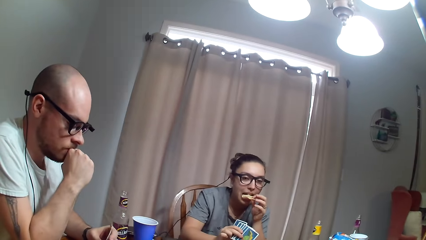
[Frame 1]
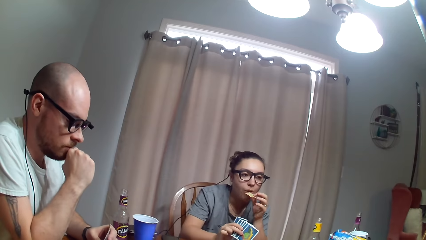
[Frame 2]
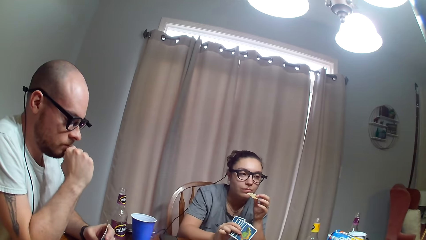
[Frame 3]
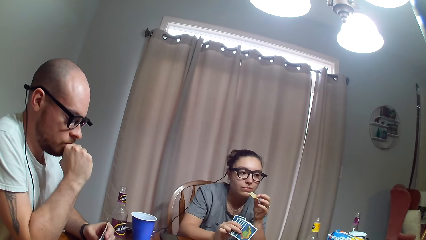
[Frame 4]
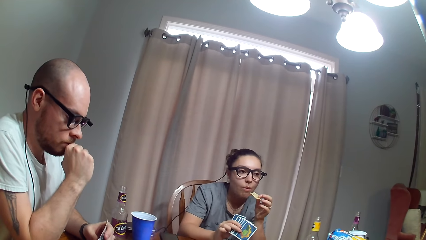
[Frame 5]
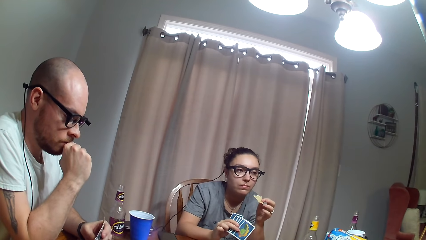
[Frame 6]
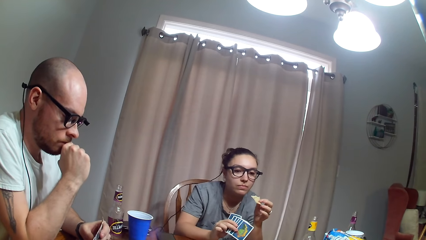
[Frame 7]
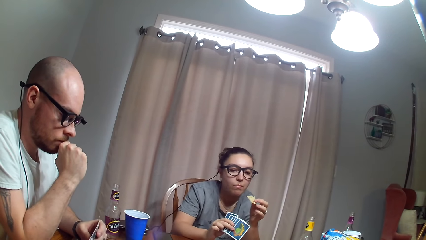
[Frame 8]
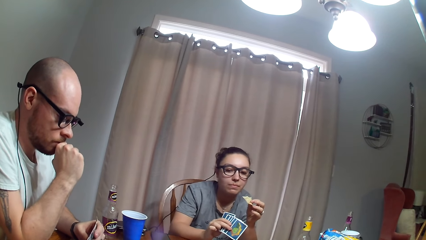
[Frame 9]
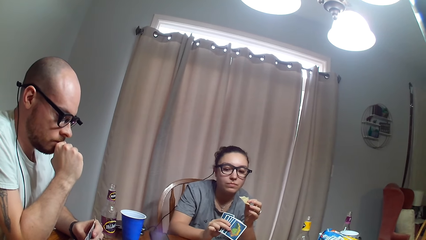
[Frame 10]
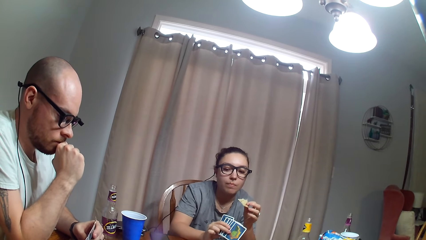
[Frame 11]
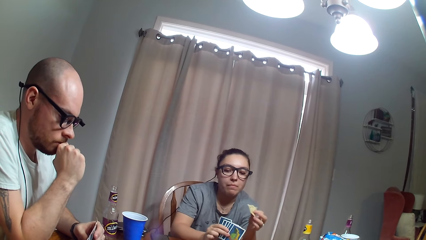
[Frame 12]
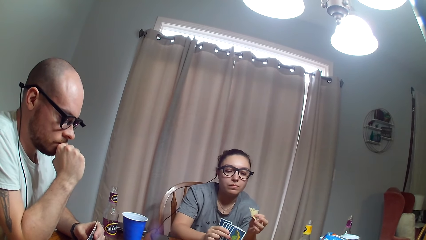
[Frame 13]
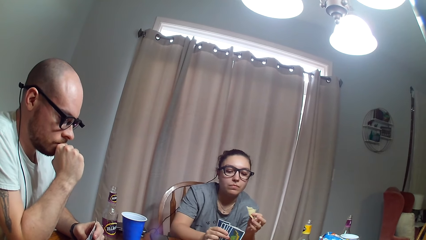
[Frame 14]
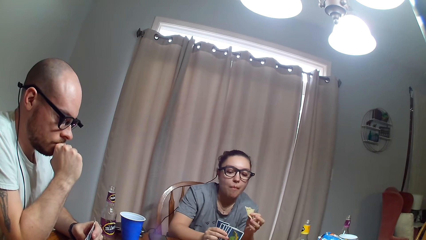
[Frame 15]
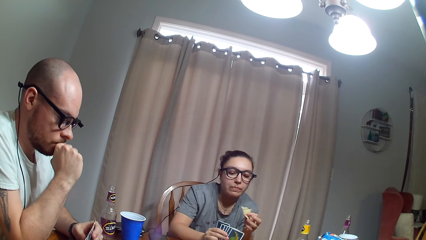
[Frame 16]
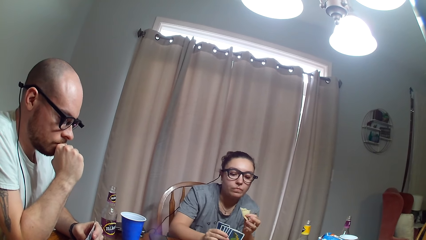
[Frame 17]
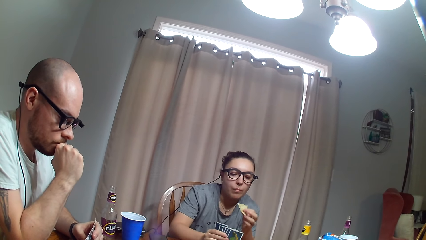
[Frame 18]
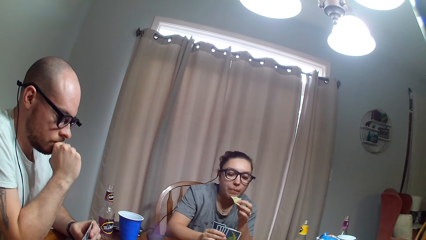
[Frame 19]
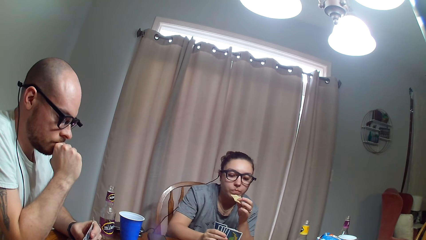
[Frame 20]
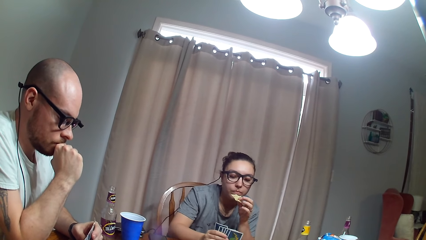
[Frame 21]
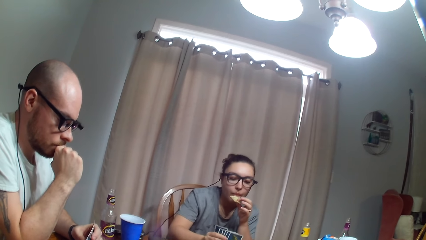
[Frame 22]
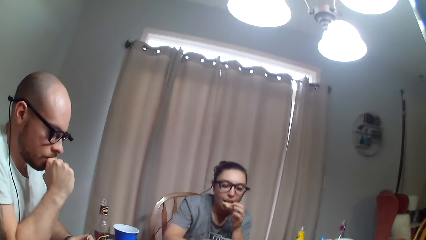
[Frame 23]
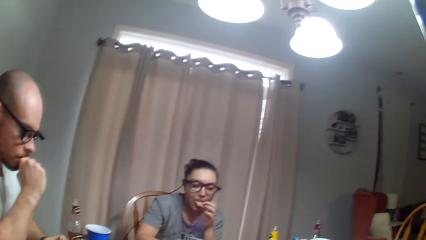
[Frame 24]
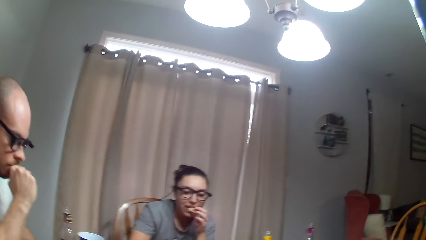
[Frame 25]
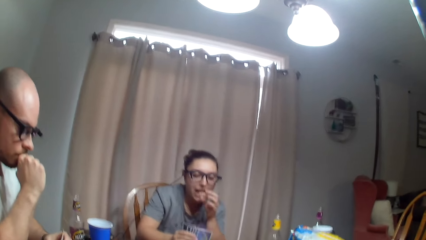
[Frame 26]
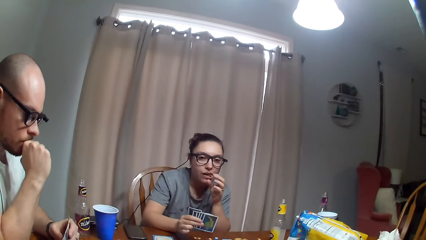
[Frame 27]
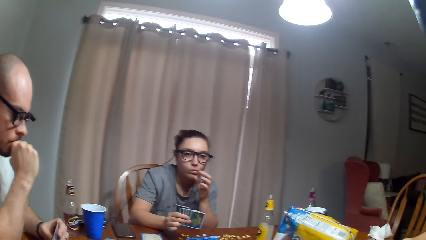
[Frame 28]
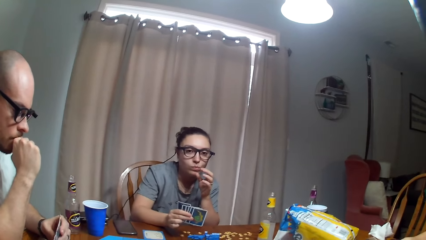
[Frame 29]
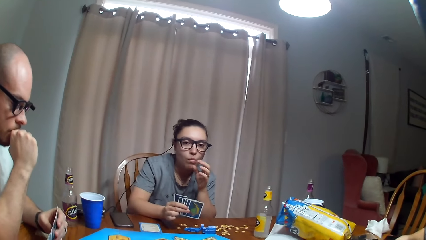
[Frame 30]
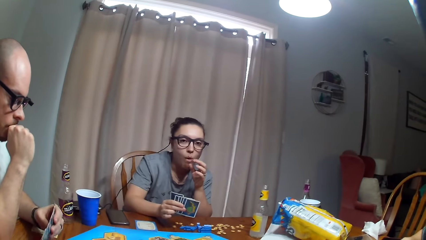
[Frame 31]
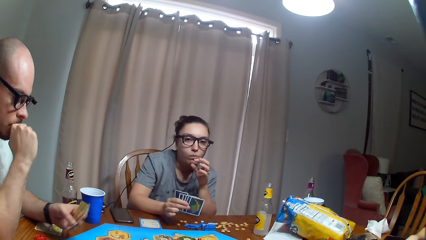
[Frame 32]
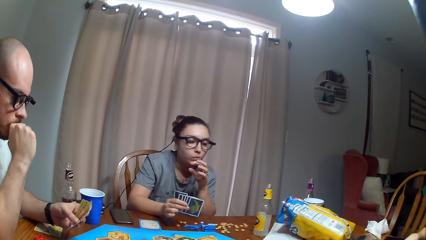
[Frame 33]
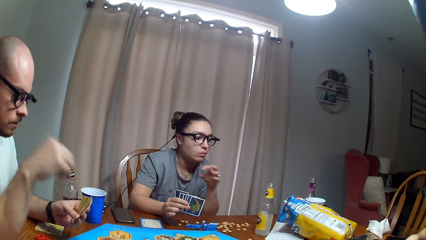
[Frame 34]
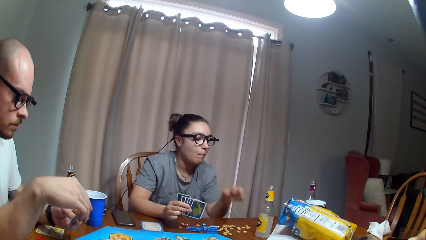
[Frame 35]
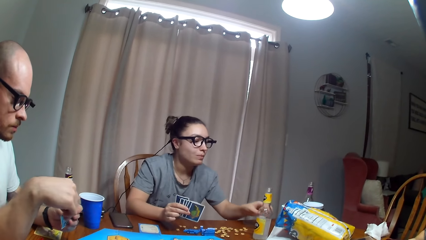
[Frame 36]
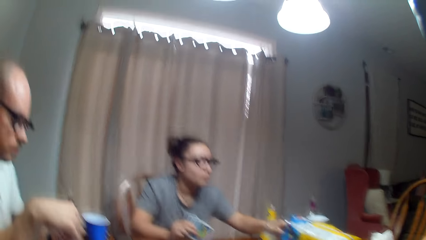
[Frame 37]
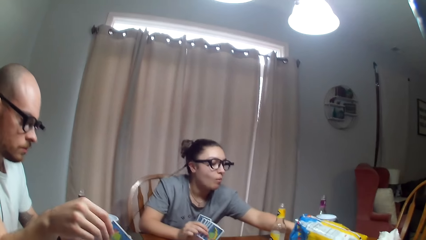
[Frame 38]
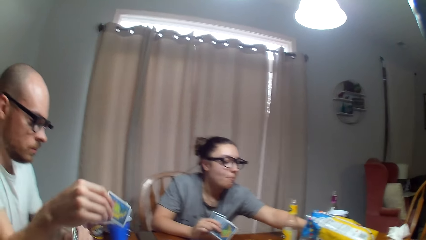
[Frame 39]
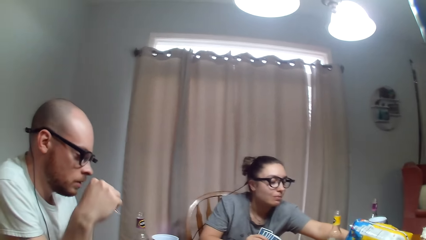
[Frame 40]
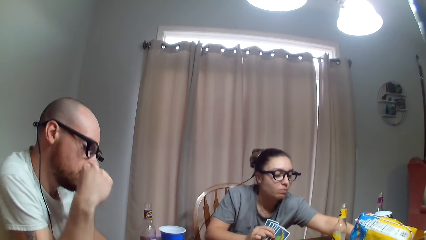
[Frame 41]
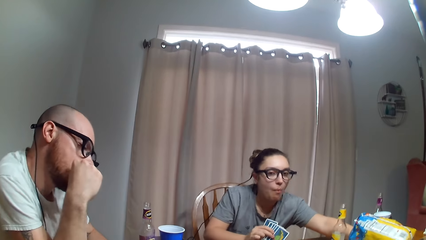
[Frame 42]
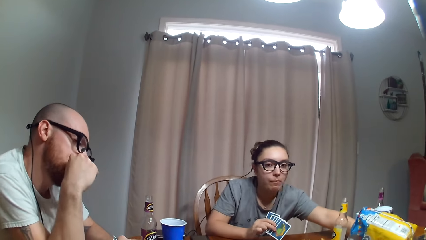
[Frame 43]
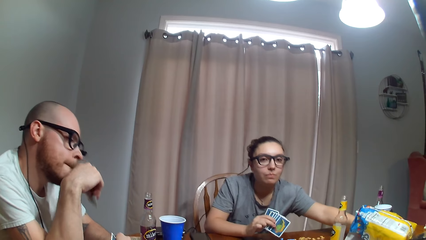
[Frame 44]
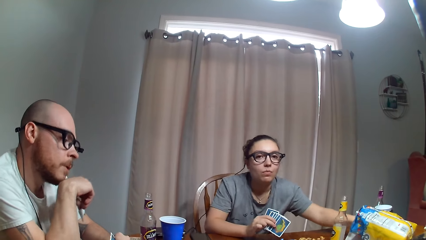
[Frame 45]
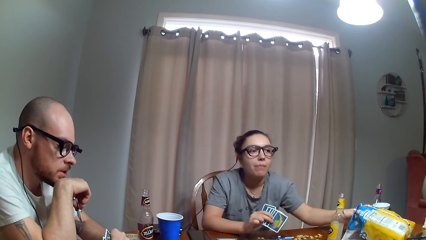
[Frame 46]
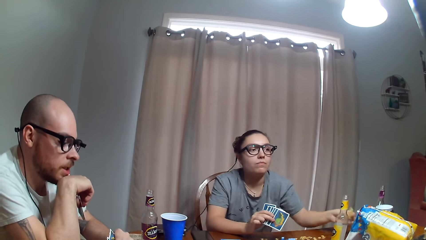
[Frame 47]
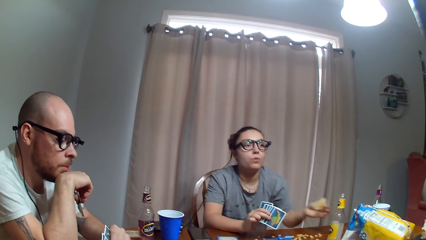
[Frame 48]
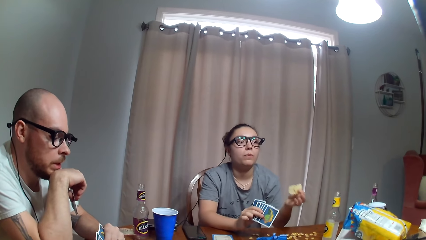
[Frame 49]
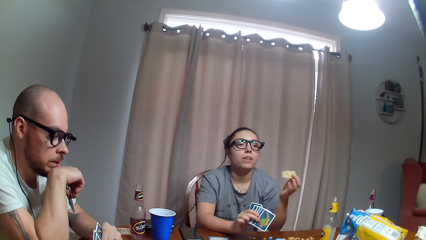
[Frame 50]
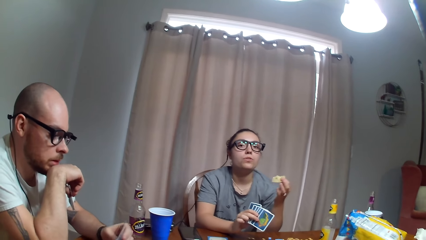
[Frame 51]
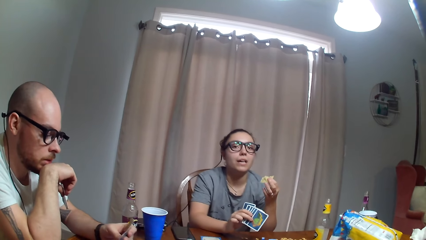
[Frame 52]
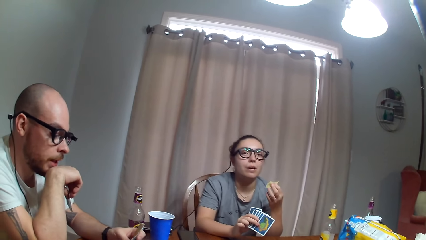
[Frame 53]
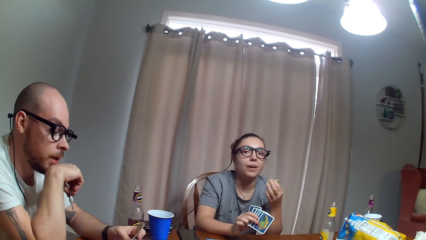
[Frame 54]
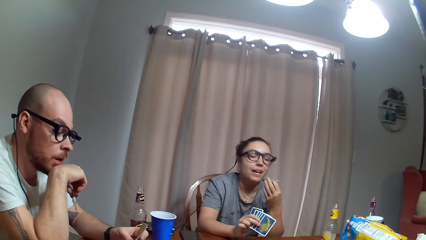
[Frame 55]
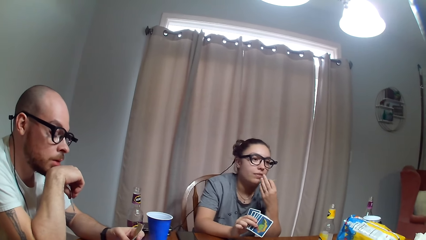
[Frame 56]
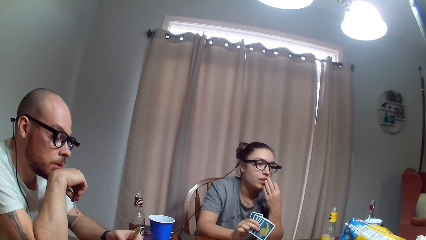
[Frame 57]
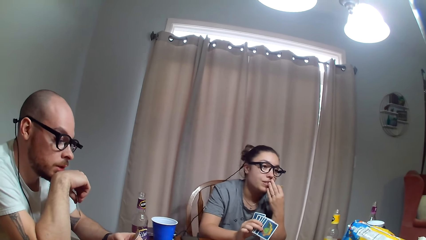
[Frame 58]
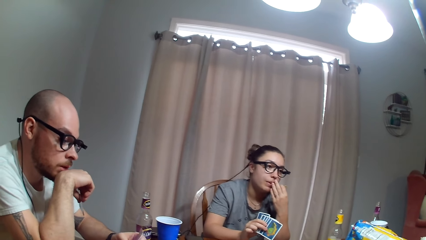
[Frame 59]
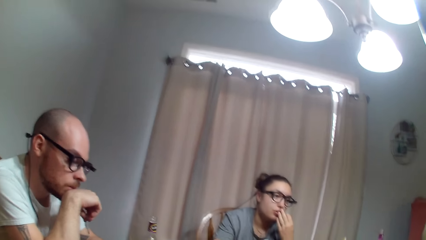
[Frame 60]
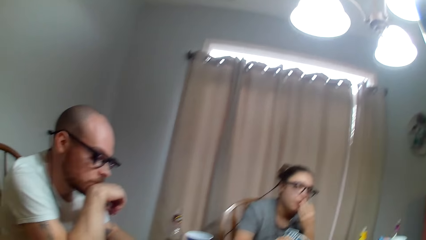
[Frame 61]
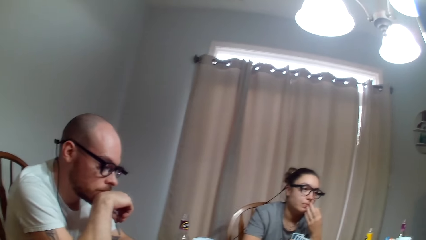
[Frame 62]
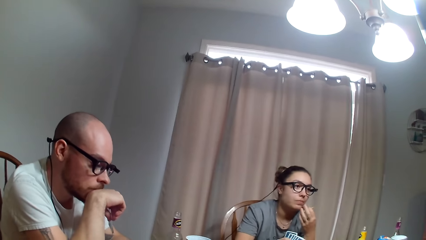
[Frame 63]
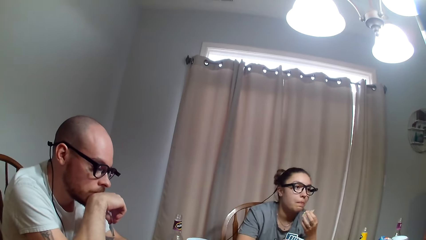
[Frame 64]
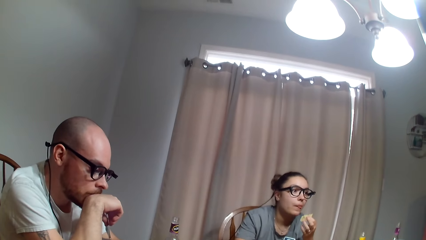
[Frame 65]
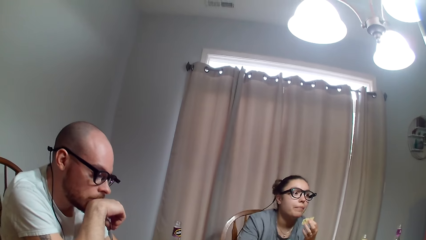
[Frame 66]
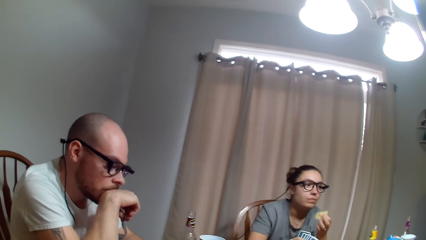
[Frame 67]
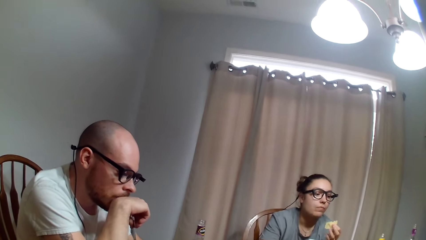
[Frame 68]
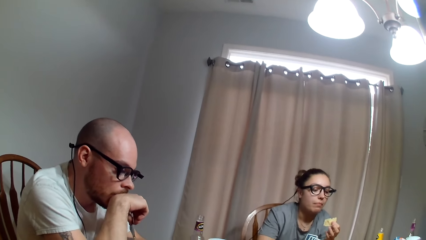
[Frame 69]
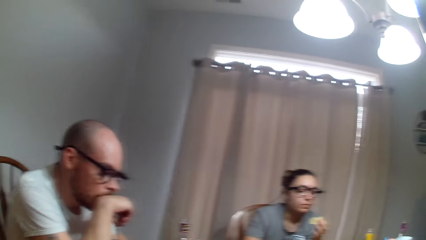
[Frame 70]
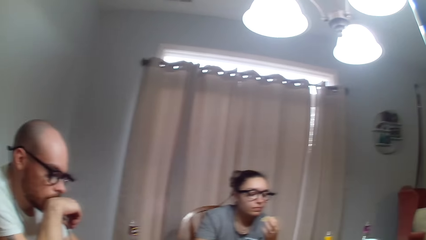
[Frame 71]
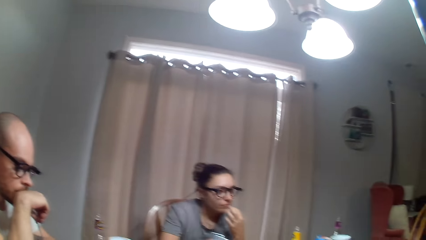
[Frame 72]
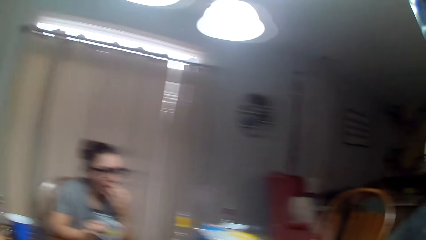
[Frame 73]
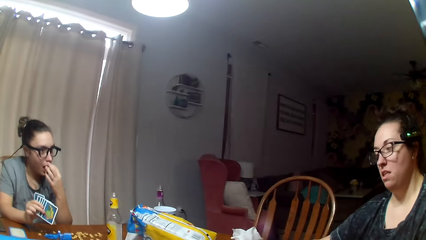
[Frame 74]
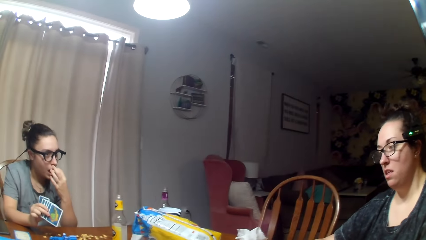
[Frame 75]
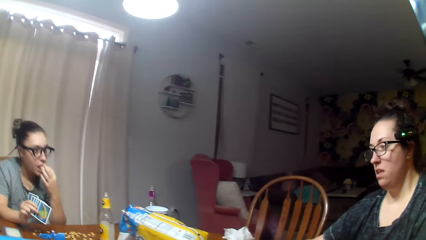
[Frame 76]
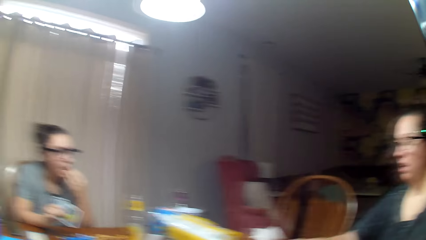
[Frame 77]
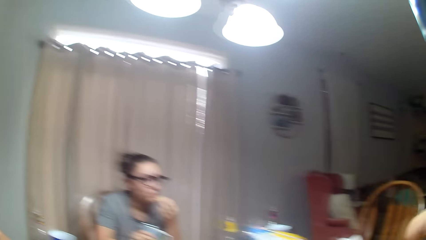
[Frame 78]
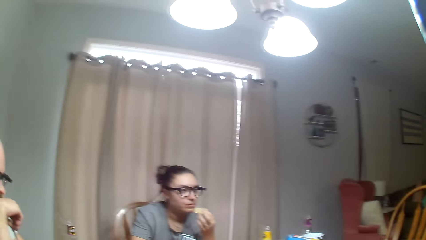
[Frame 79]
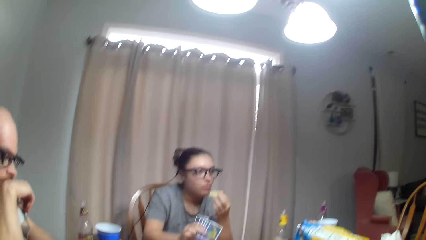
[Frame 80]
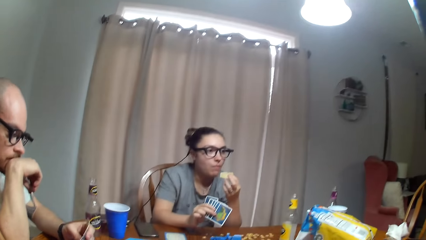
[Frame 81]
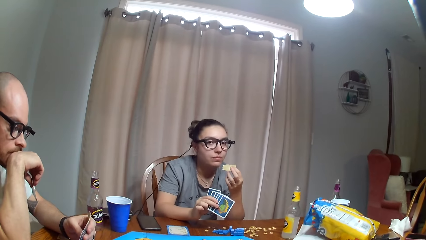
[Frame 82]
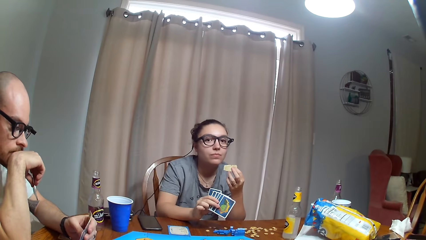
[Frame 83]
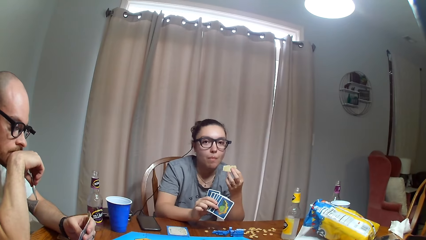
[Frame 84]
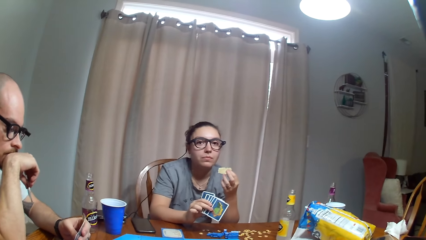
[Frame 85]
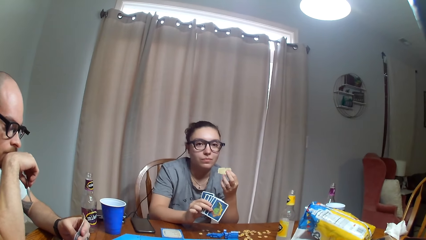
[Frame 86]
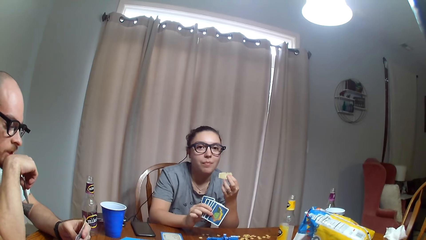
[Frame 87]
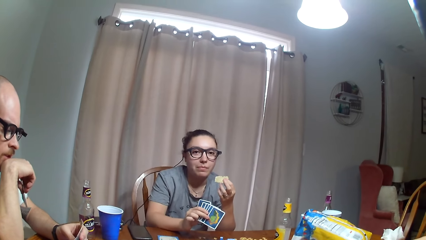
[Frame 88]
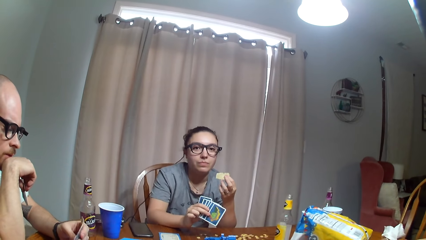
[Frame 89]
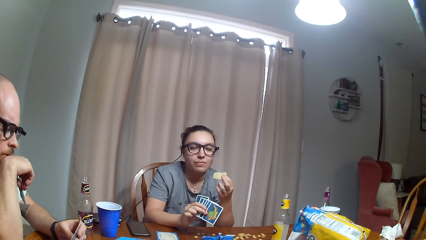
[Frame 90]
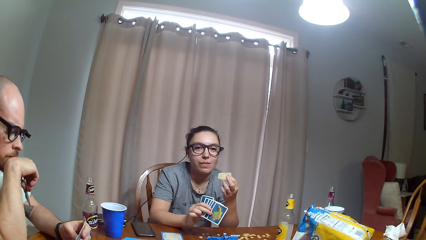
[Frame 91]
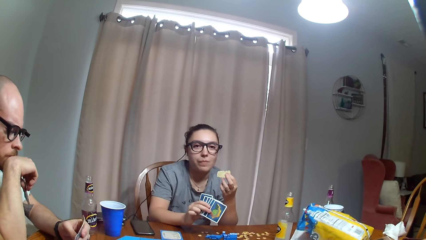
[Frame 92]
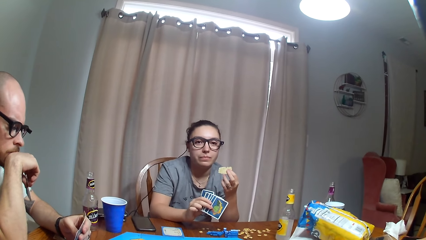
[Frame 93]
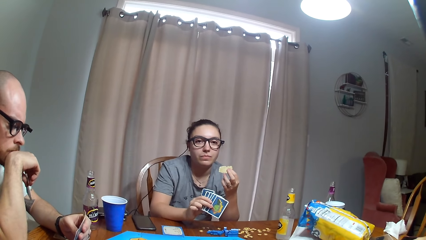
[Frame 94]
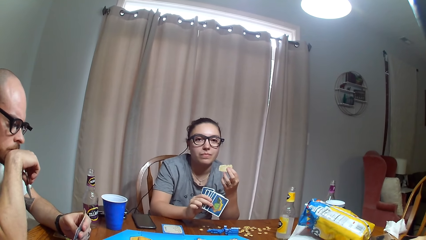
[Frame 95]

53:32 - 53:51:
The camera wearer looks around the room. A man examines the playing cards. A woman puts her hand in the paper. The man puts cards in his mouth. The woman picks the crisps. The woman removes her hand from the paper. The woman eats the crisps. The woman nods her head.
